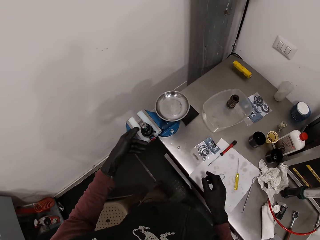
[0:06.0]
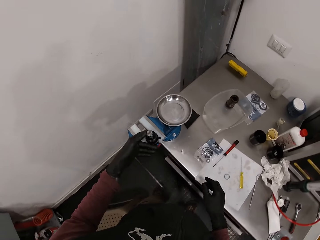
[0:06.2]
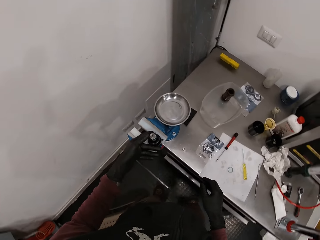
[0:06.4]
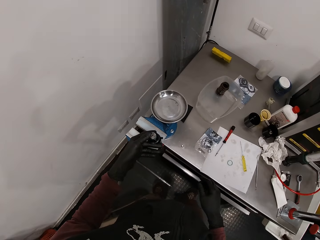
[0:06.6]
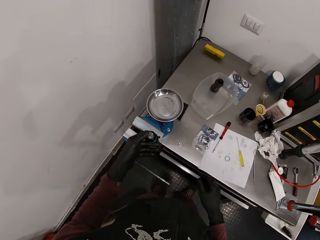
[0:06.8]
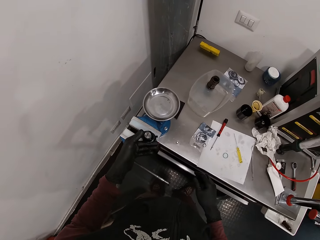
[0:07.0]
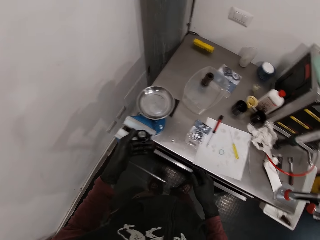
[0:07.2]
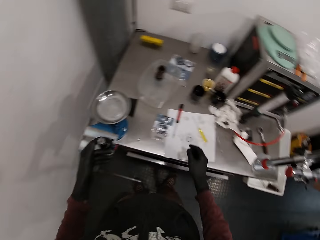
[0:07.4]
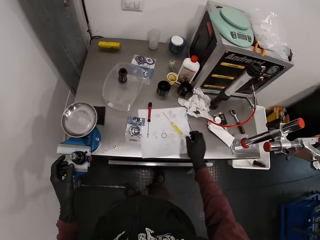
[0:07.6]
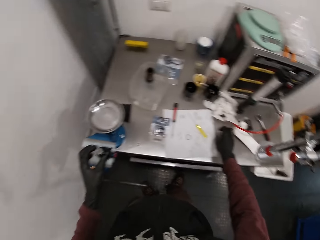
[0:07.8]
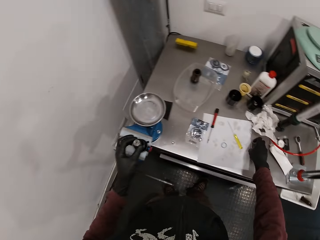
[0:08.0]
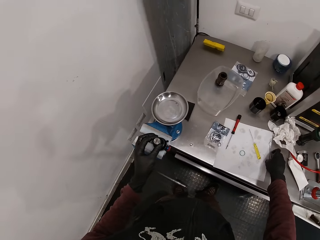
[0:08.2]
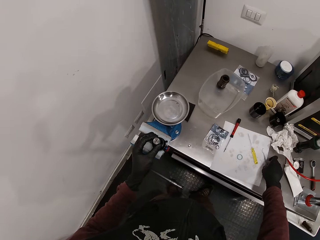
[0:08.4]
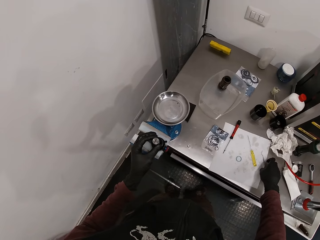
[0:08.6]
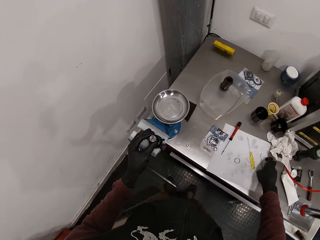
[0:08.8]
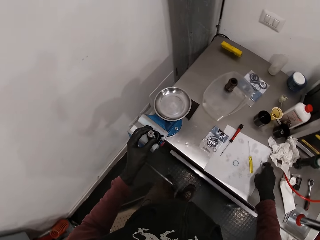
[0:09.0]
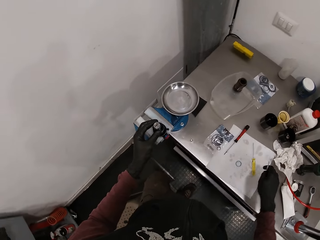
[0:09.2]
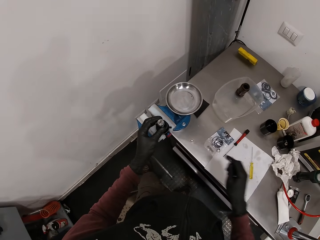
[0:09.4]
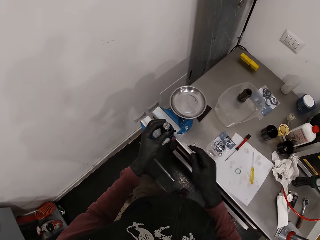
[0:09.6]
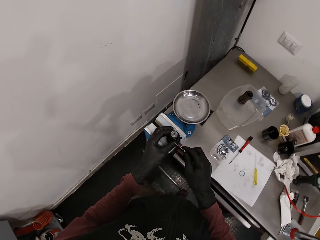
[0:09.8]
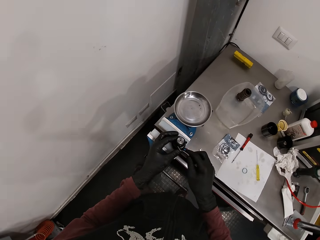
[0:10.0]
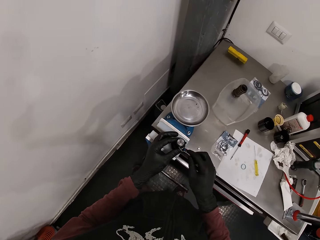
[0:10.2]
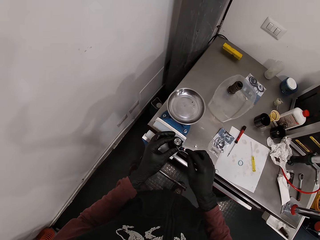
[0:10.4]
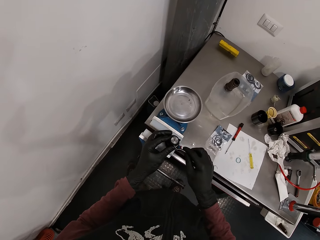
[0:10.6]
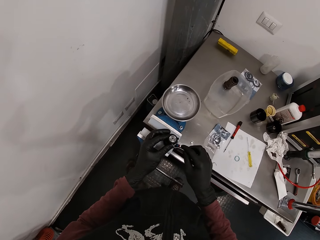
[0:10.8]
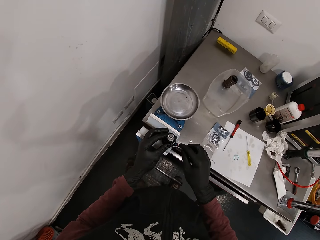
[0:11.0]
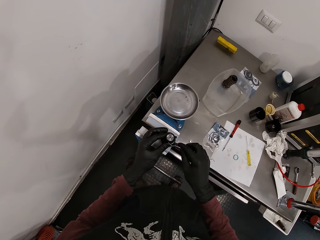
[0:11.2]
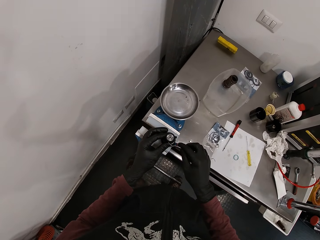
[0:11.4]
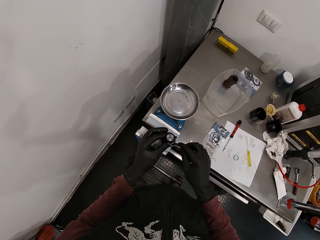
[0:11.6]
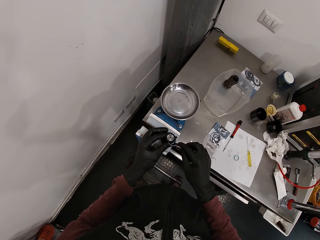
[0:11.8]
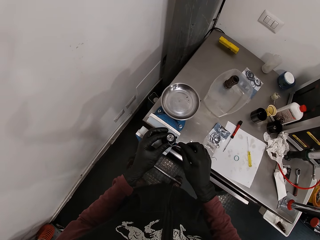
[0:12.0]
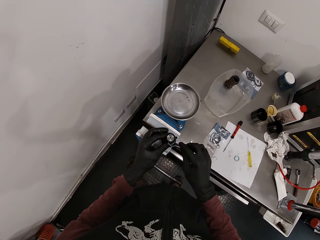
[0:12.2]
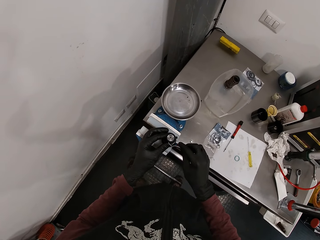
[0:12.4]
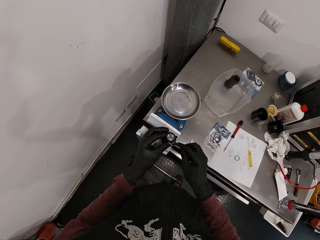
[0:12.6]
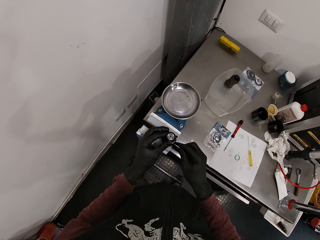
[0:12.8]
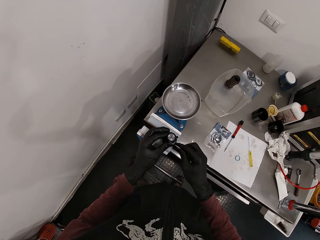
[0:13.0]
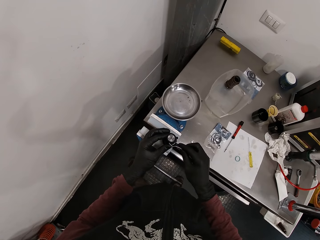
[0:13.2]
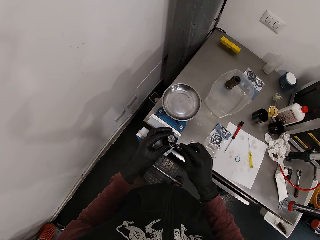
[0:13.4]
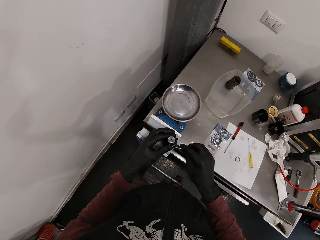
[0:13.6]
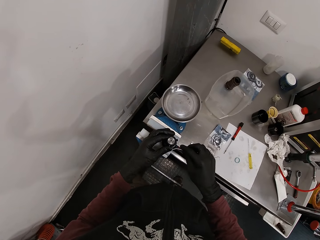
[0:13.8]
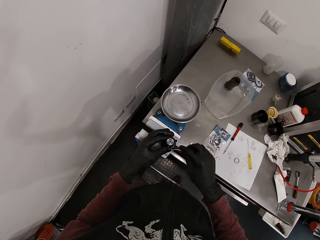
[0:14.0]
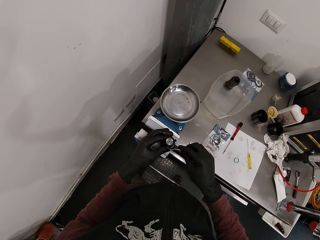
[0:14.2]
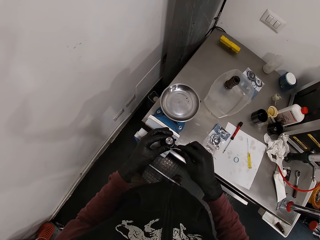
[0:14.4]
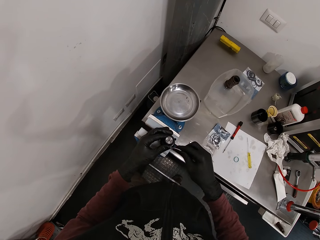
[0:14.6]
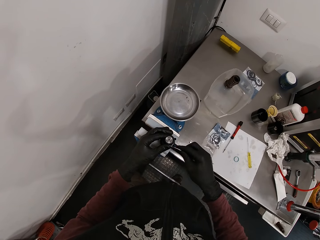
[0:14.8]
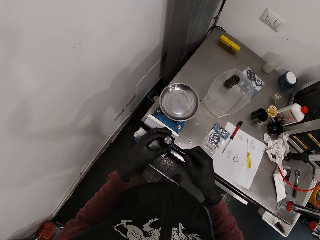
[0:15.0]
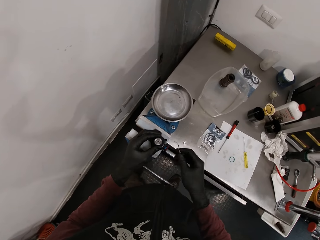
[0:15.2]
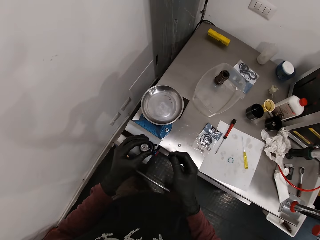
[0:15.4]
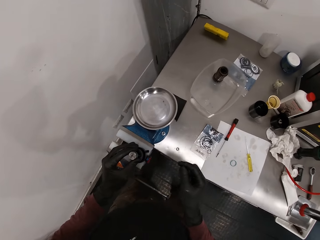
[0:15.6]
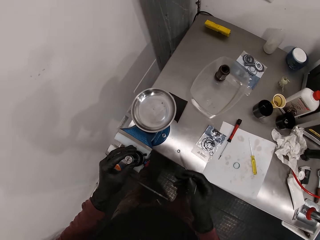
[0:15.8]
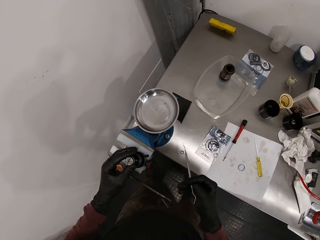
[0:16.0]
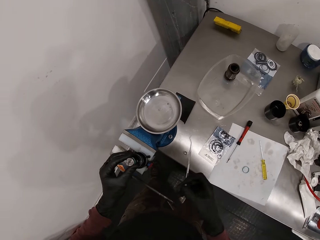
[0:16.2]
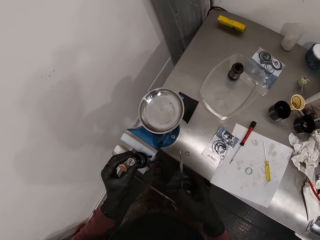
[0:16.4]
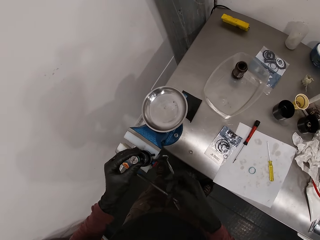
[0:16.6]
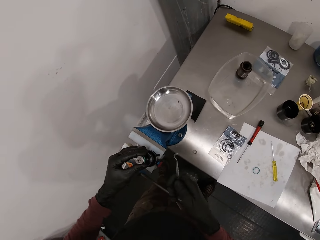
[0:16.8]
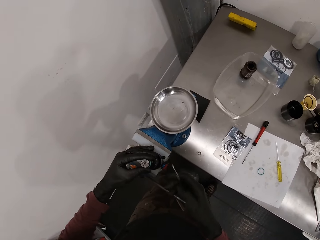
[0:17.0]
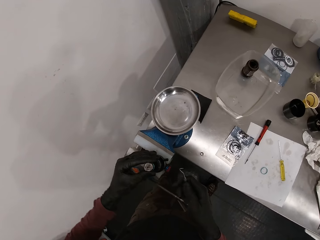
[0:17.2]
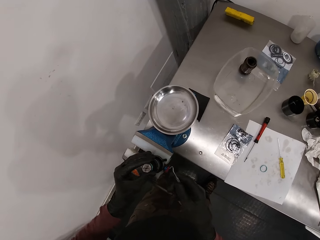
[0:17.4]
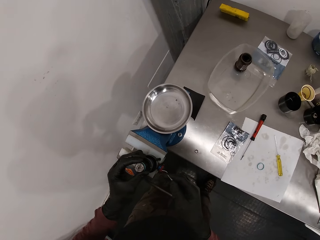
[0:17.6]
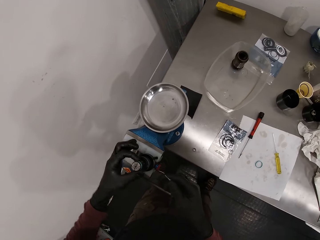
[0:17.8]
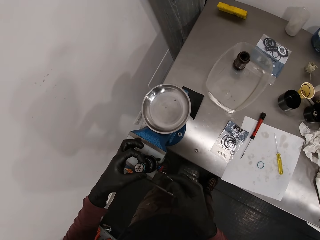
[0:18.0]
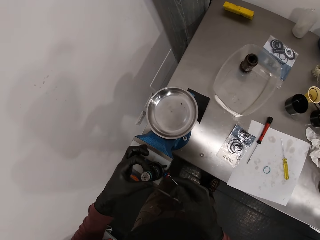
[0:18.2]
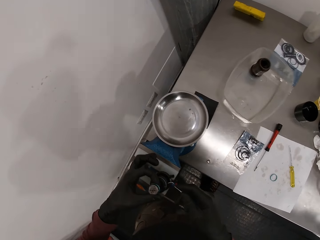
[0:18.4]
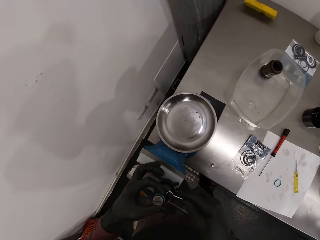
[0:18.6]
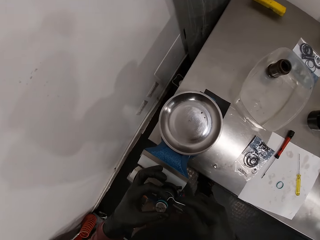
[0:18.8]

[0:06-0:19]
The camera wearer places his left hand on a bench vice attached to the countertop. He picks up a seal picker or valve remover from the paper on the countertop. He puts the valve remover in the base valve. He turns the seal picker over with his right hand. He rotates the base valve with his hand.

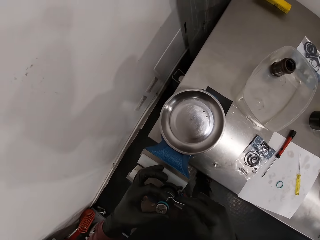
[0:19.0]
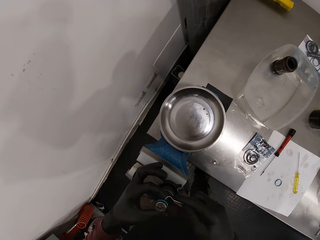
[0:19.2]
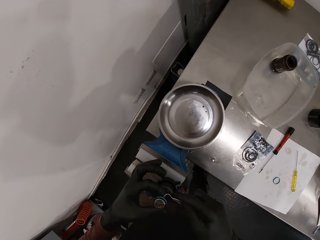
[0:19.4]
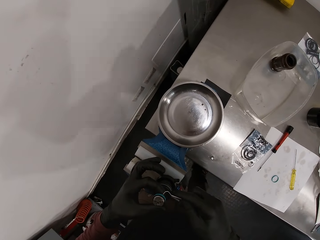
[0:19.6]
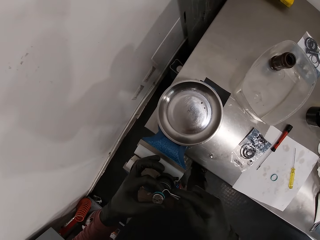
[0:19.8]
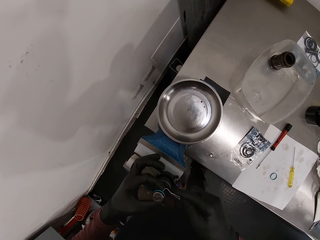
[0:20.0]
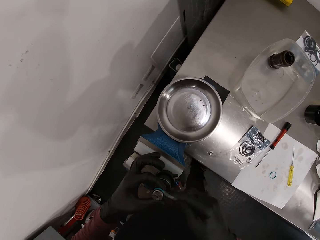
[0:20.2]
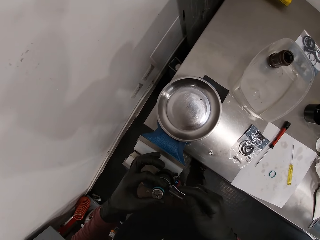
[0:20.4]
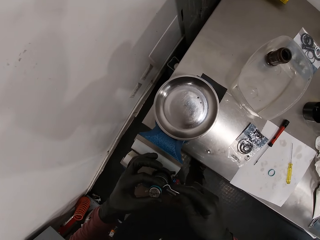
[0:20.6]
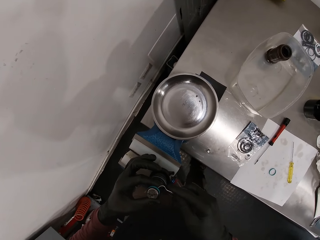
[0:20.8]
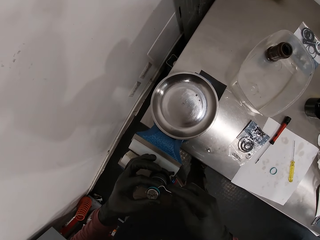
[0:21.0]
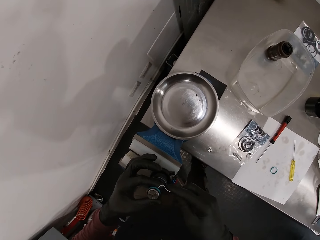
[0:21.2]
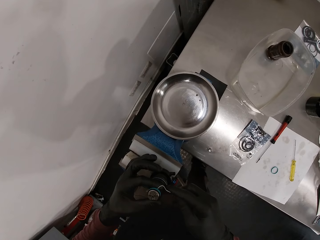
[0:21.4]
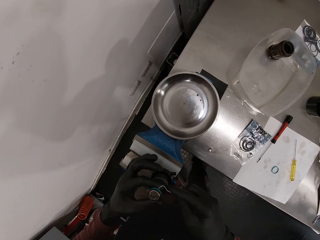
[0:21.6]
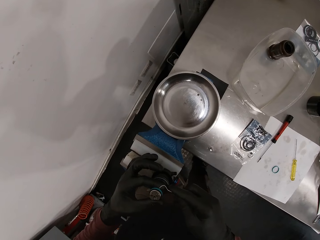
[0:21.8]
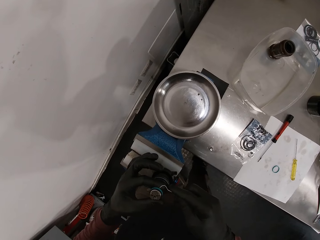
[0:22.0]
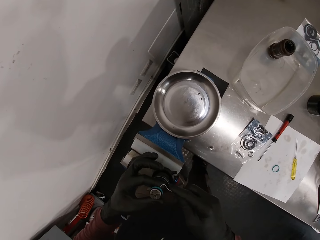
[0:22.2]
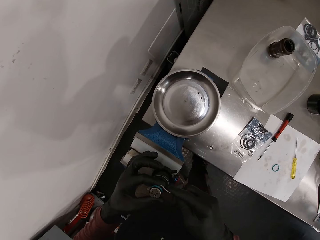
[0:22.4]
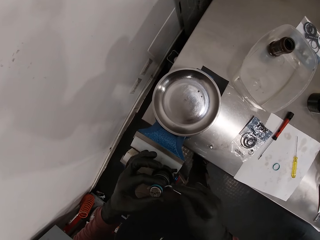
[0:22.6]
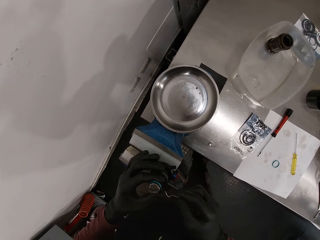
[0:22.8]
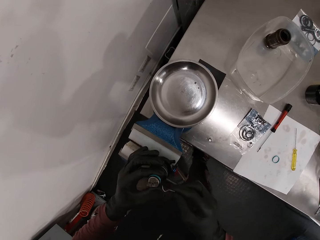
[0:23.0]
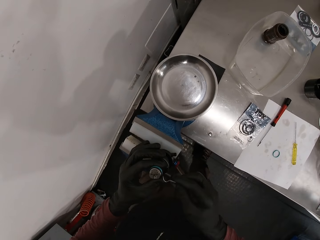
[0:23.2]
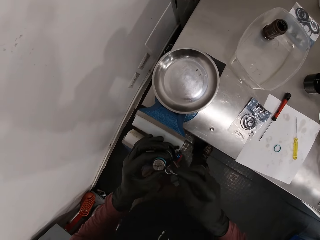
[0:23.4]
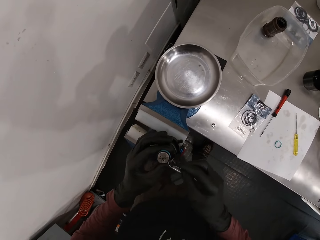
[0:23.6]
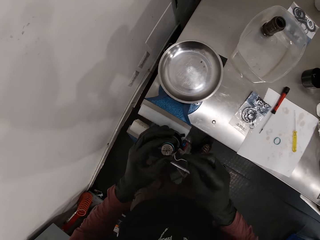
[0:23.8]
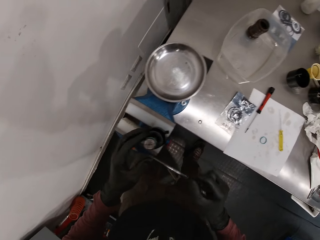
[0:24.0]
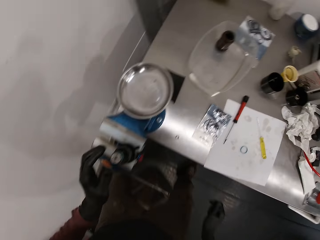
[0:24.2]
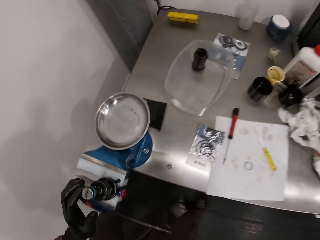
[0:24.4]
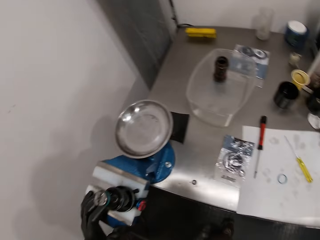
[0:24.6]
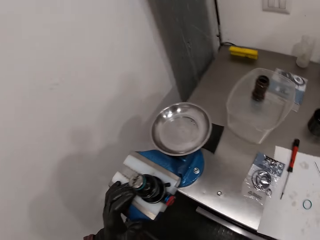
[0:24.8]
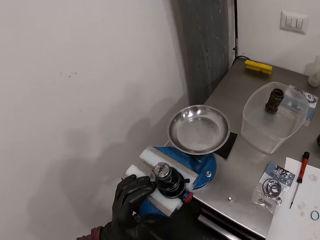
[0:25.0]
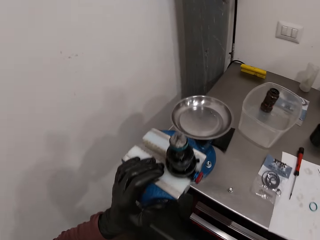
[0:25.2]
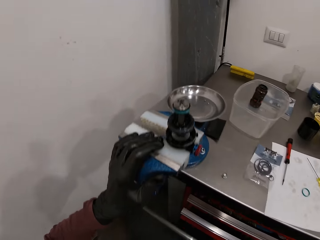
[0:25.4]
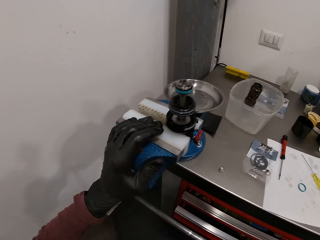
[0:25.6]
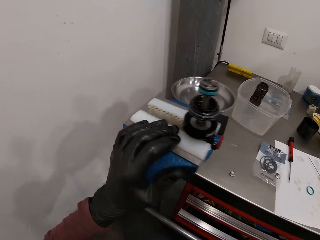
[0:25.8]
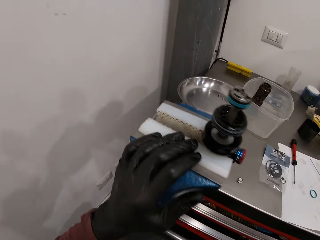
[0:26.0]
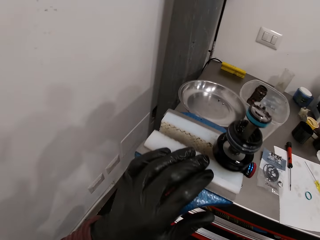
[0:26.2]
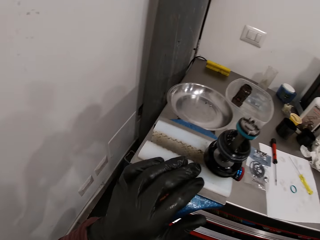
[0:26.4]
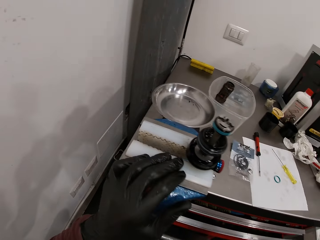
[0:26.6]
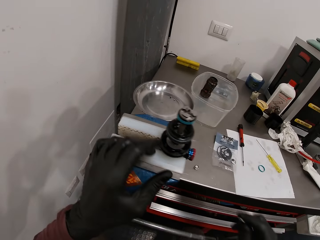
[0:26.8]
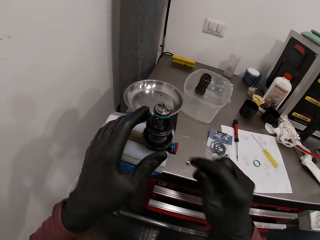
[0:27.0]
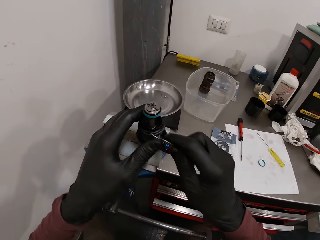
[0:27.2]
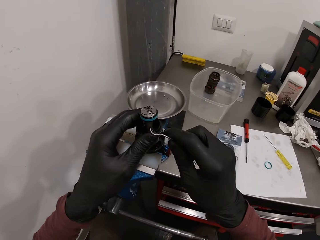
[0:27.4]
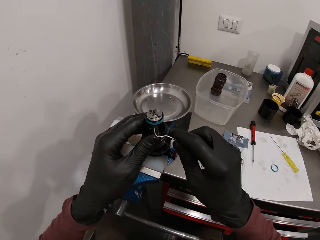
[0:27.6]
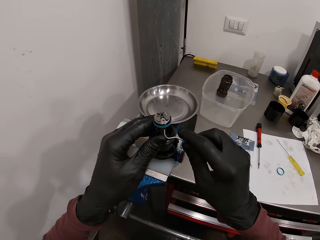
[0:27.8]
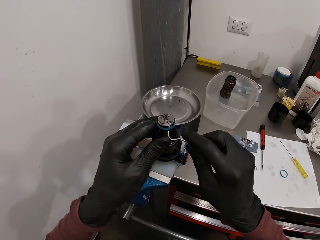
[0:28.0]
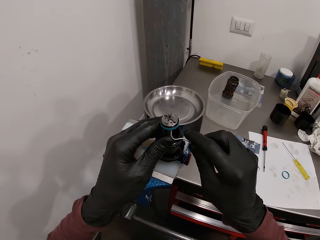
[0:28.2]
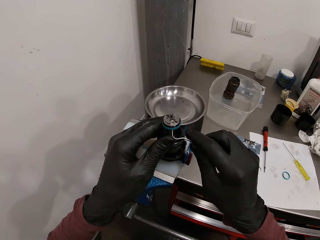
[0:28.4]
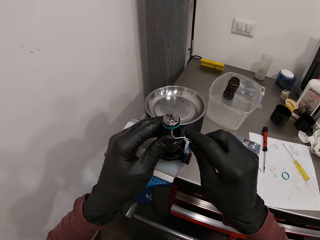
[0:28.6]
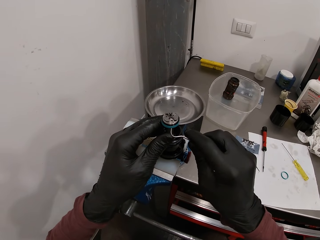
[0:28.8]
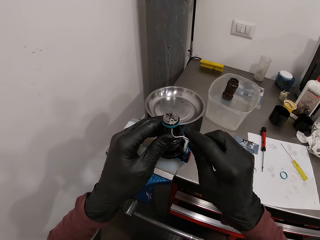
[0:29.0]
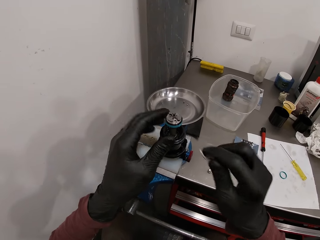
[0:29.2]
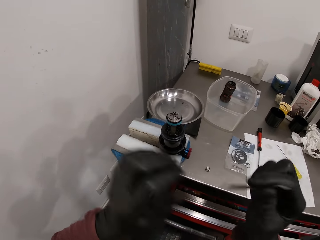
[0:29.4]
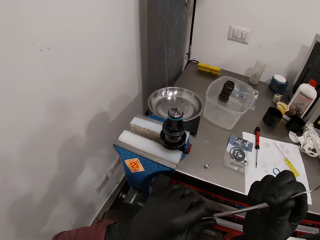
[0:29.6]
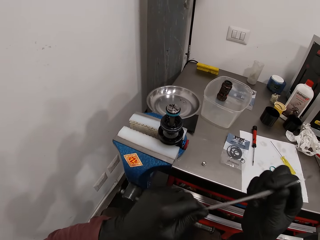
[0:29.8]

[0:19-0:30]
The camera wearer puts the valve remover in the base valve. They look at the base valve. They hold the metal with both hands. They put the valve remover in the base valve.
